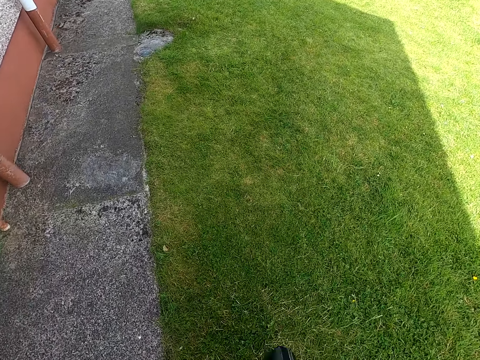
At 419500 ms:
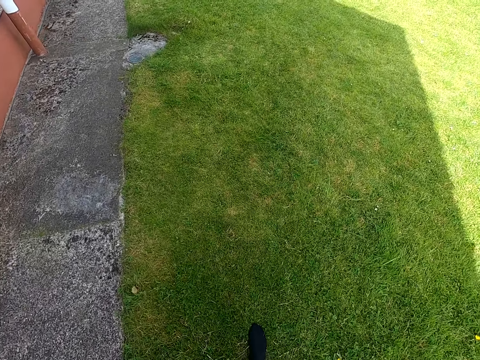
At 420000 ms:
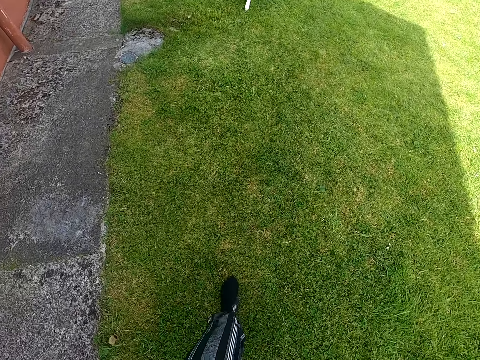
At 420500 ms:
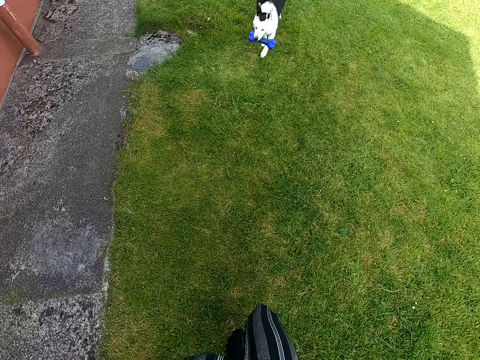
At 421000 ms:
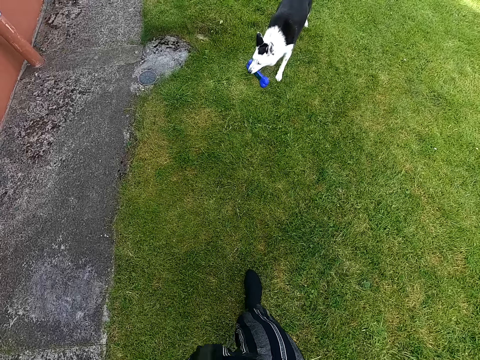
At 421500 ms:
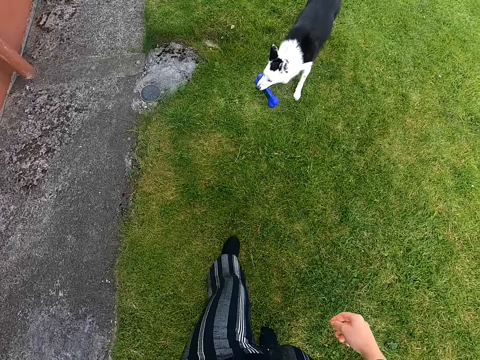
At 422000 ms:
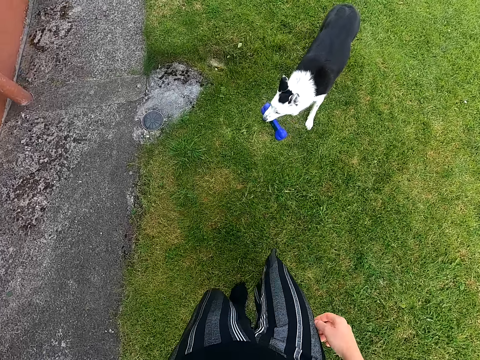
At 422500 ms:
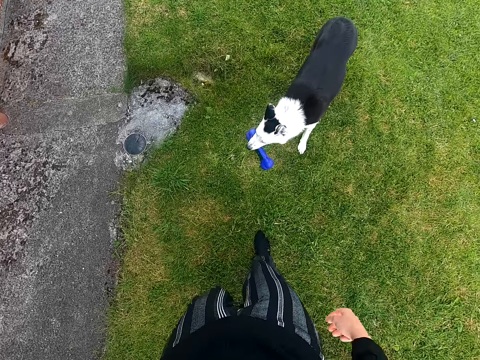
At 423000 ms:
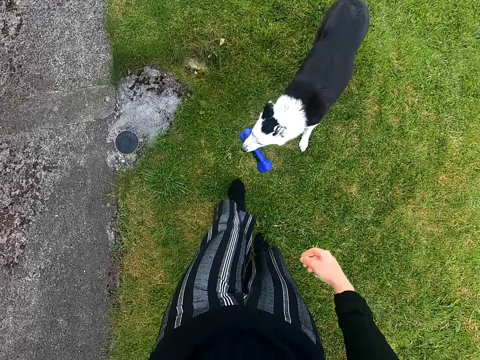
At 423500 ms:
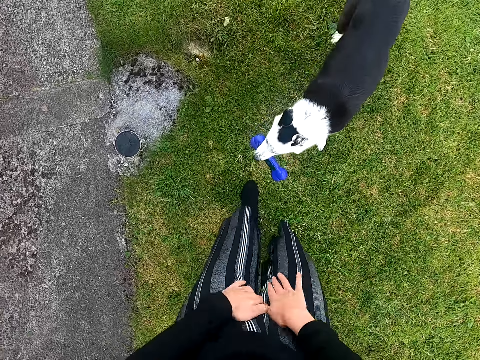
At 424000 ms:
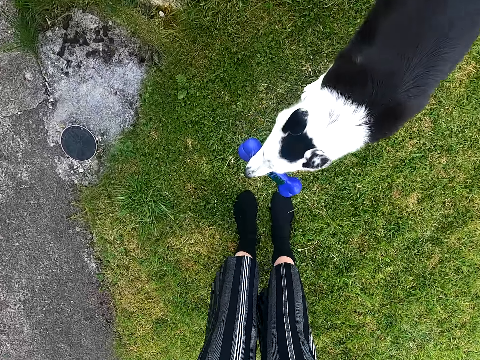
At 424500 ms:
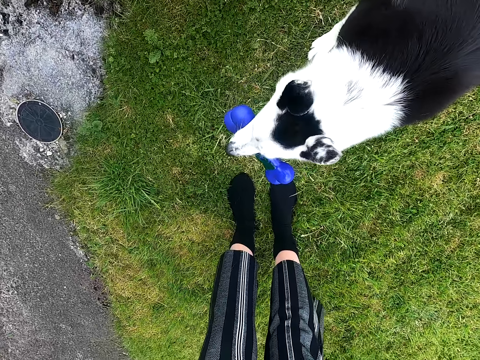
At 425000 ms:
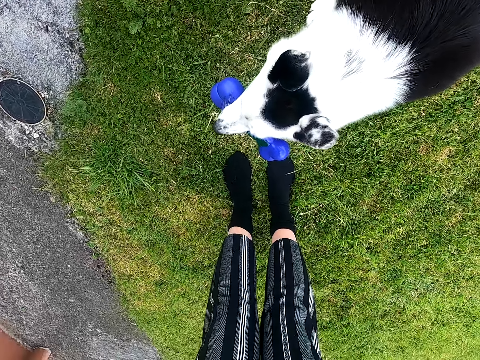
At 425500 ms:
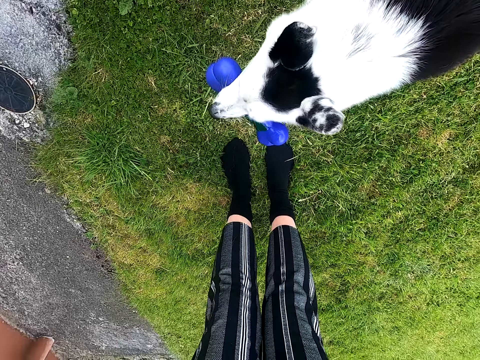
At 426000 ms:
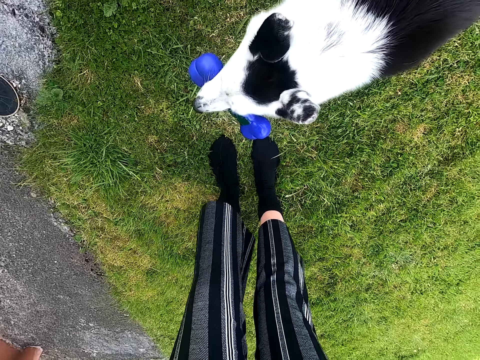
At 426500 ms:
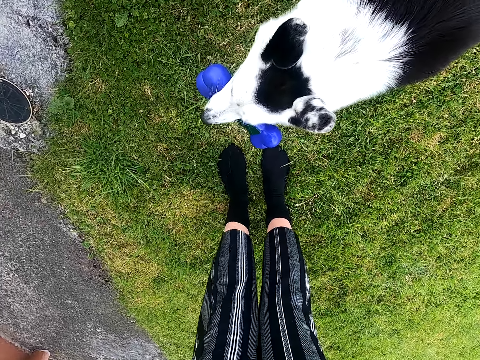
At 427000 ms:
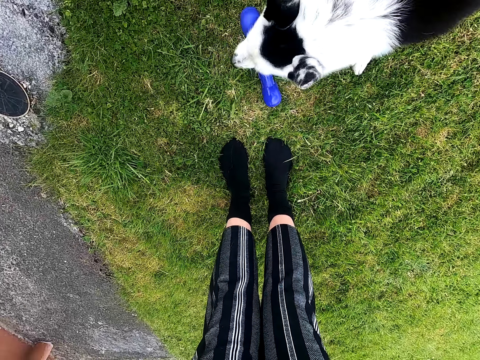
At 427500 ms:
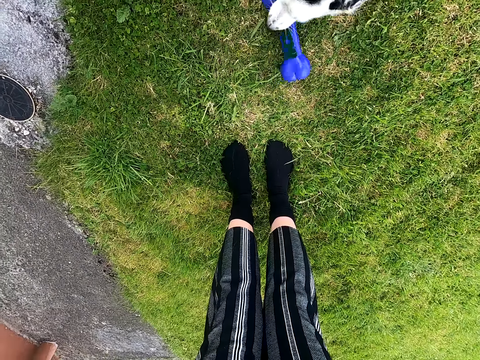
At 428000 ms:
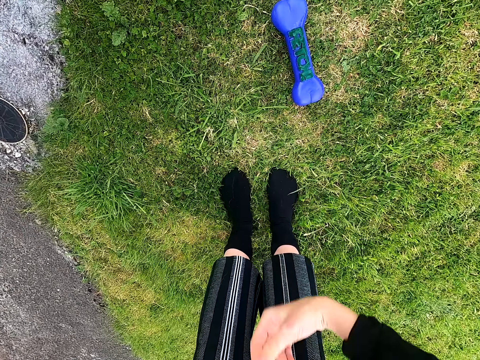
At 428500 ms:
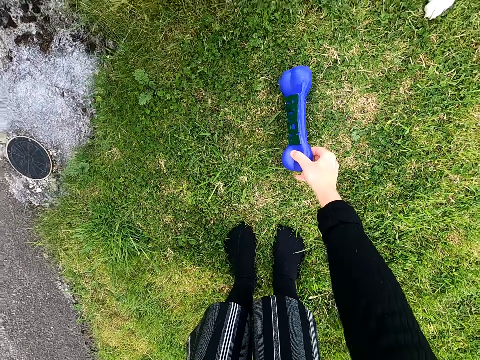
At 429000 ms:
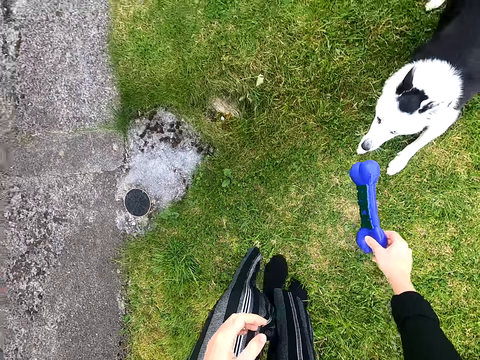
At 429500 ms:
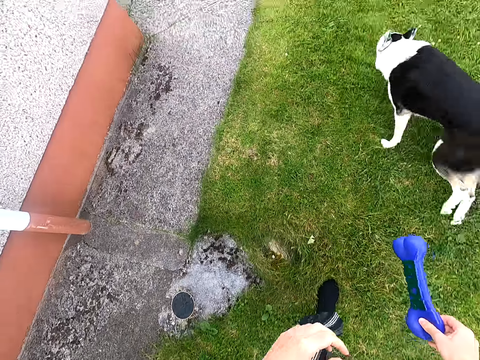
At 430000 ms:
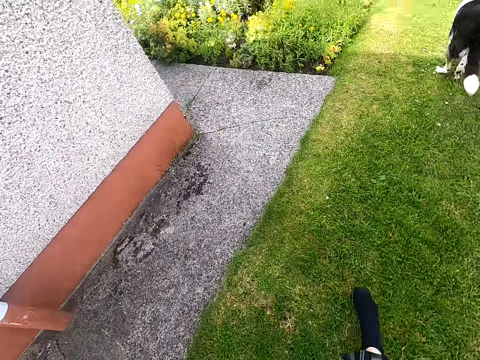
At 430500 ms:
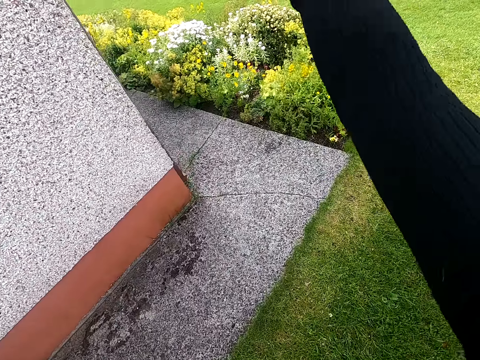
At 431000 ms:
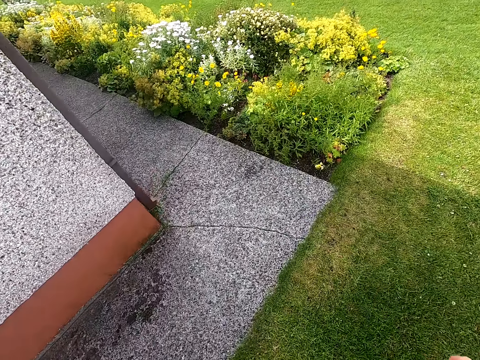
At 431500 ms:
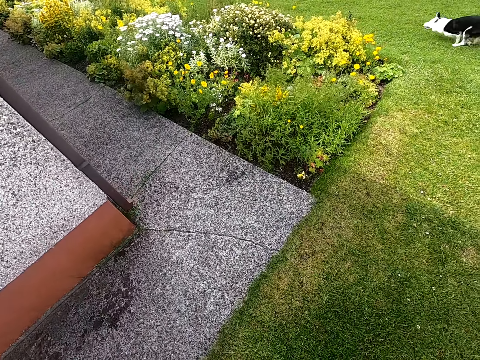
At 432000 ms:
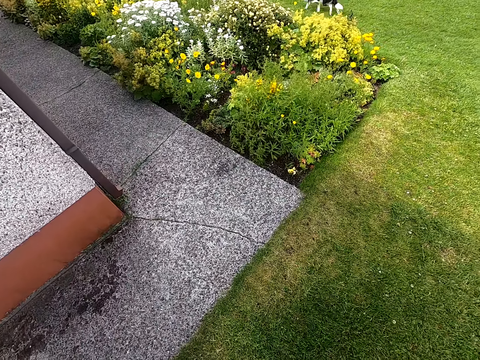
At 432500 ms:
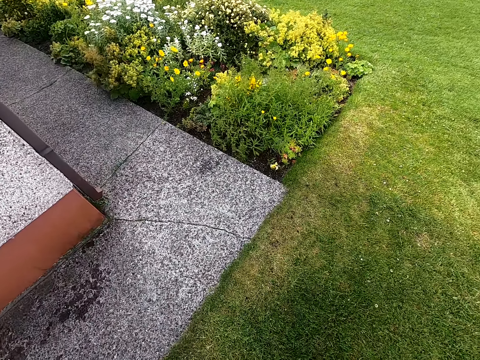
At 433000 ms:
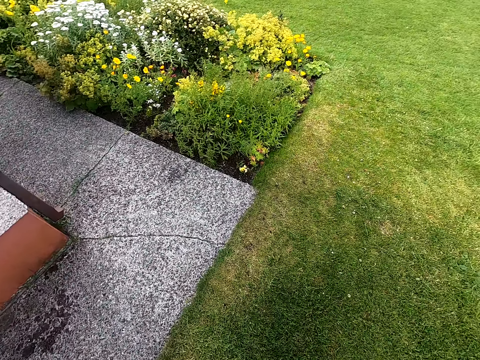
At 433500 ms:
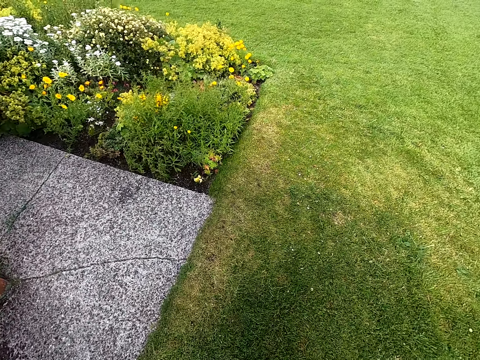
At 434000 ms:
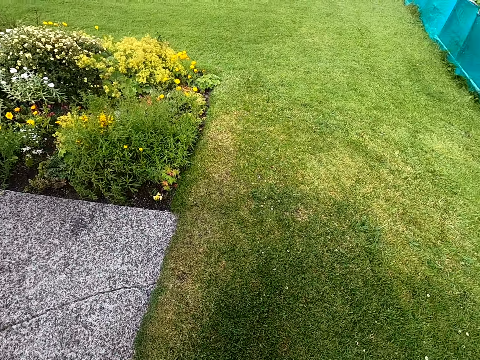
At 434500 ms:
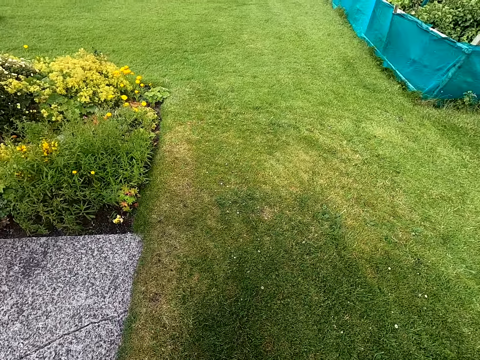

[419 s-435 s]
The camera wearer picks up a plastic bone. They throw away the plastic bone.

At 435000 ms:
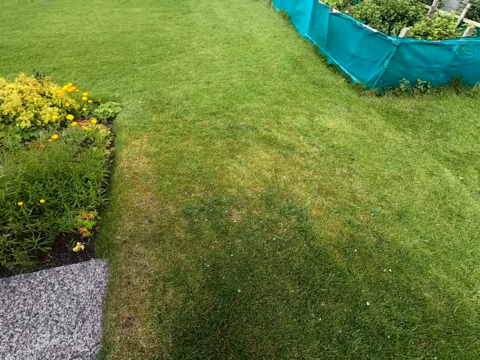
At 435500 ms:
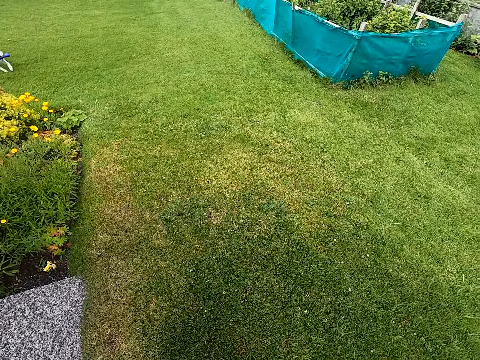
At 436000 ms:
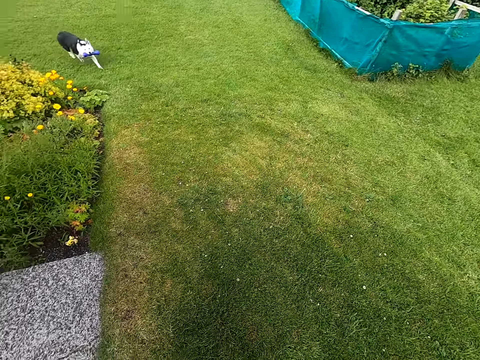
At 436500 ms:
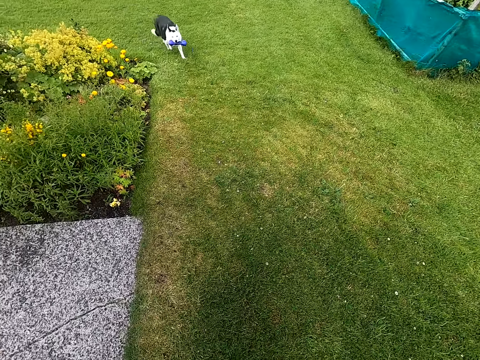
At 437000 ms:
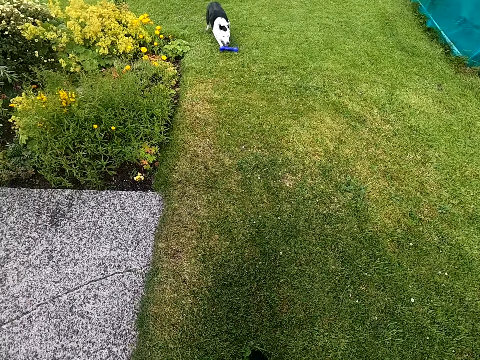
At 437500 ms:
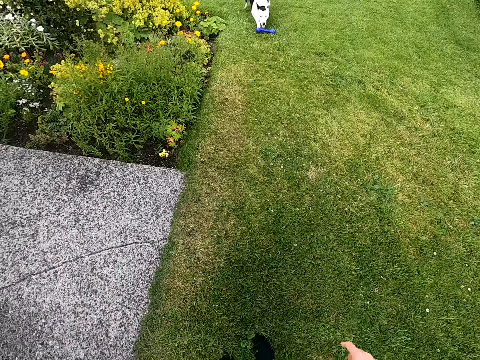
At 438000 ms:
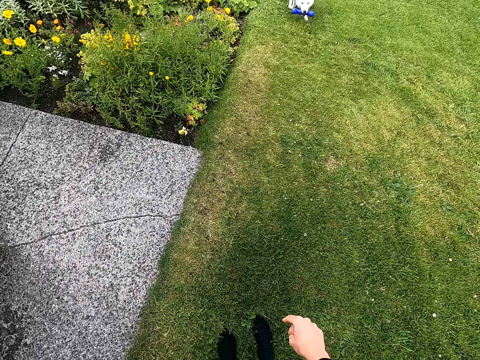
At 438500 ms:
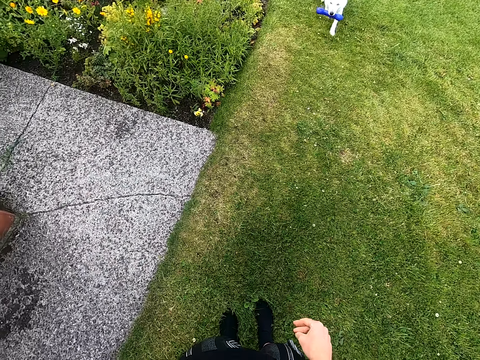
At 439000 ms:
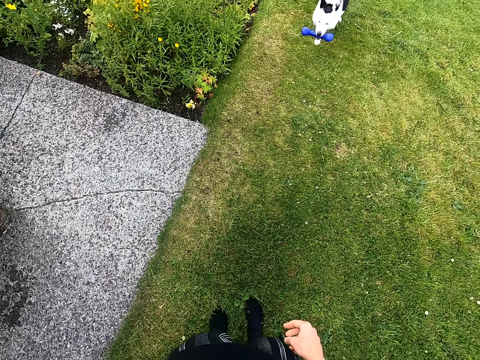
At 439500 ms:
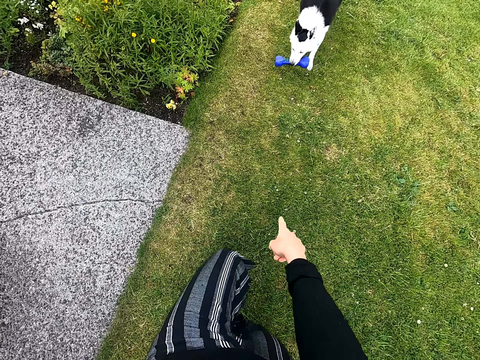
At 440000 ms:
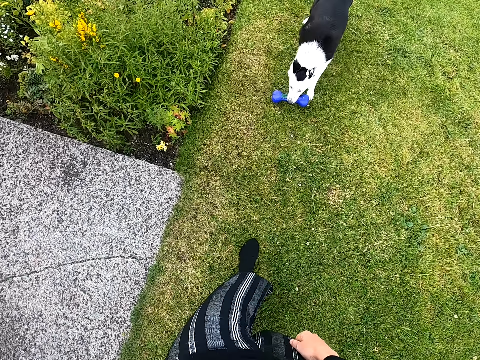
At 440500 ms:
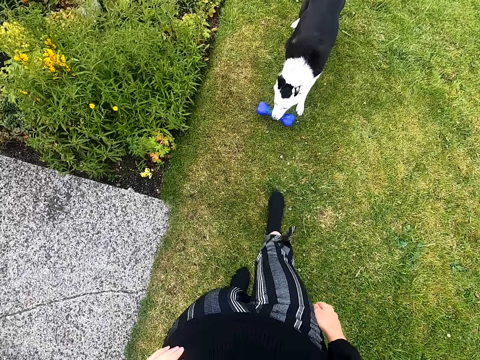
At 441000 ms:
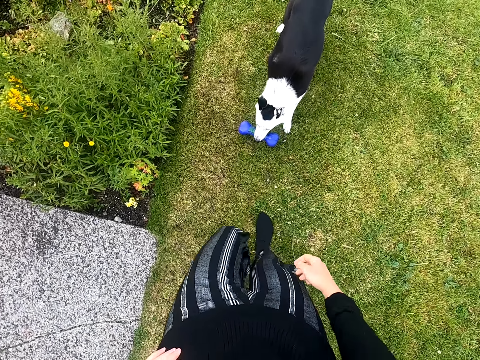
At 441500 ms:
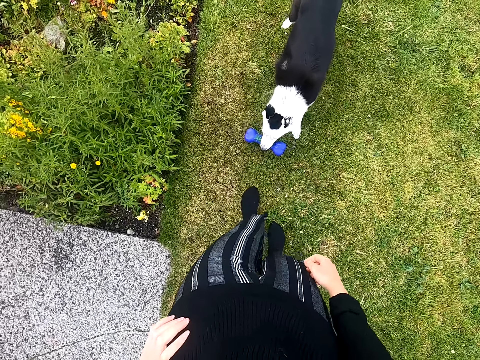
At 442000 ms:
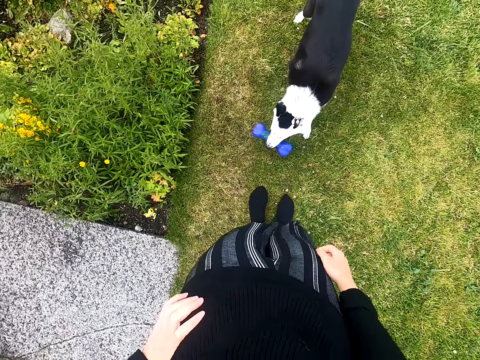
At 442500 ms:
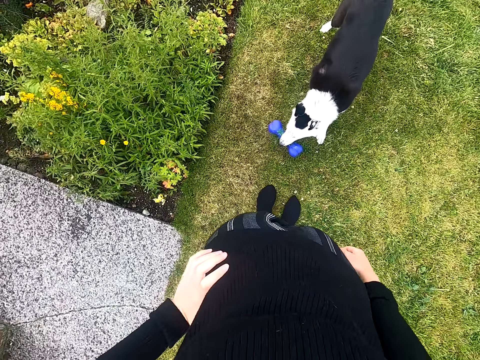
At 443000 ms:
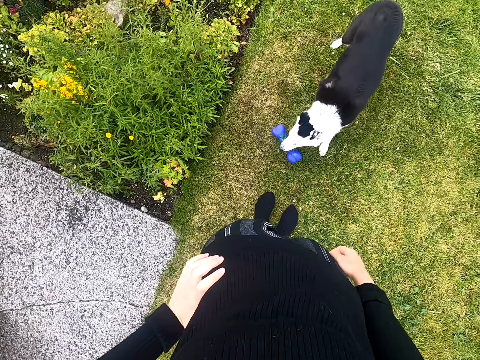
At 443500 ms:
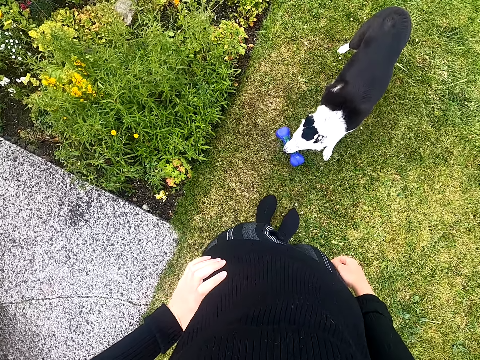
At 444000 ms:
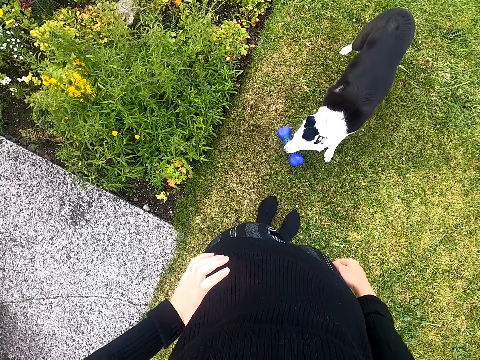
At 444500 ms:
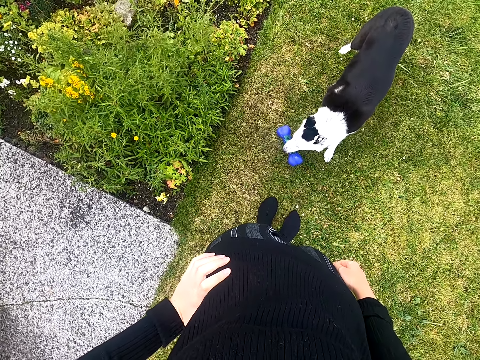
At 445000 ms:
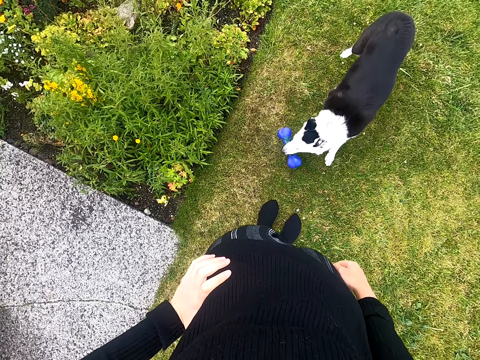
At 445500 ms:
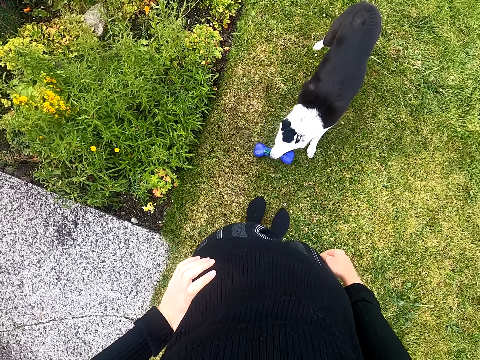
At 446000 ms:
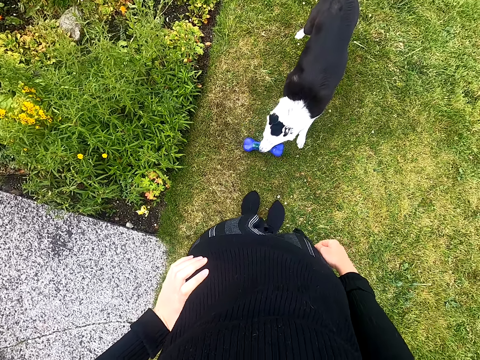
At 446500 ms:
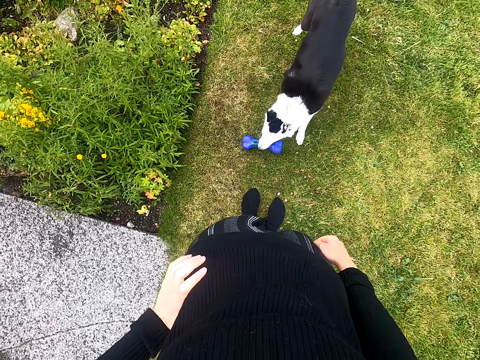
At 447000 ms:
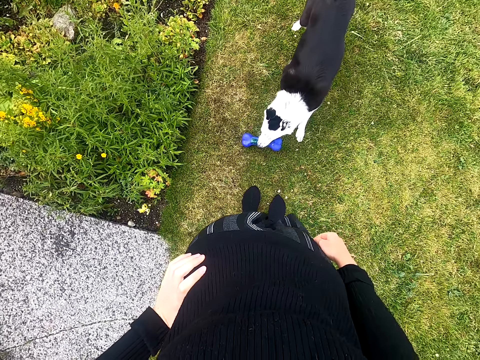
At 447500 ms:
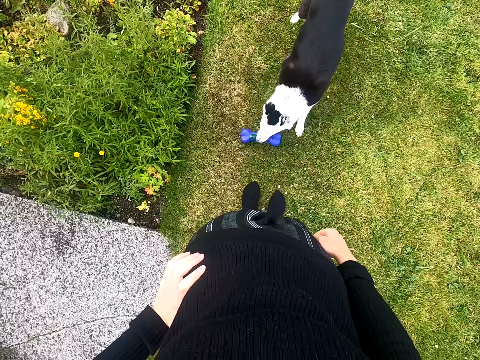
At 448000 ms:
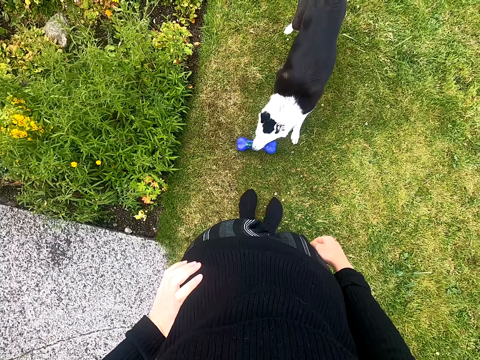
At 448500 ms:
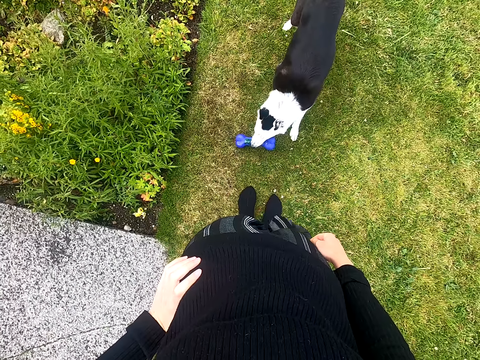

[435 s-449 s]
The camera wearer flicks her fingers. She points at the ground.
